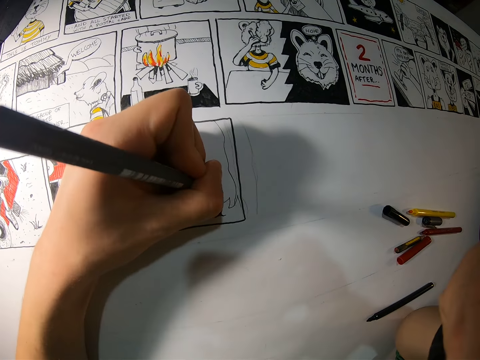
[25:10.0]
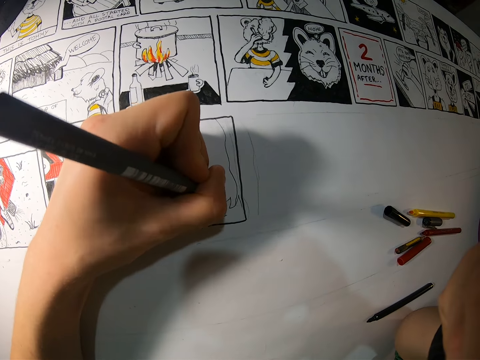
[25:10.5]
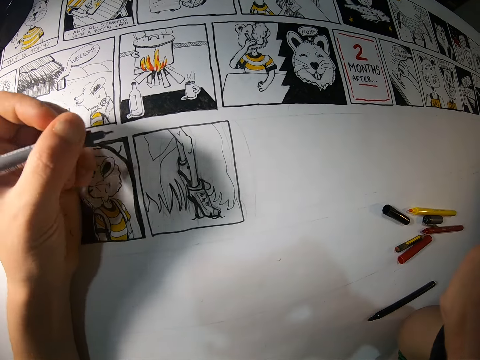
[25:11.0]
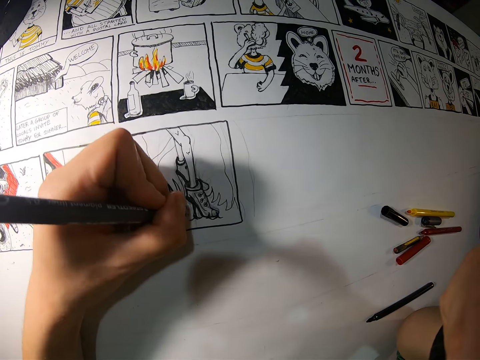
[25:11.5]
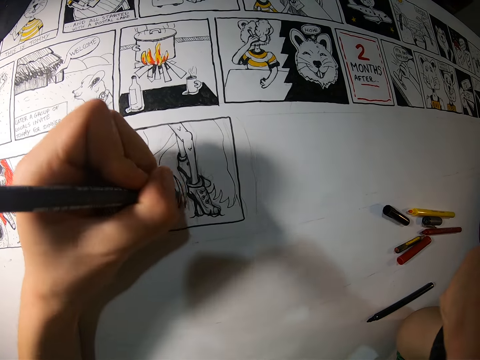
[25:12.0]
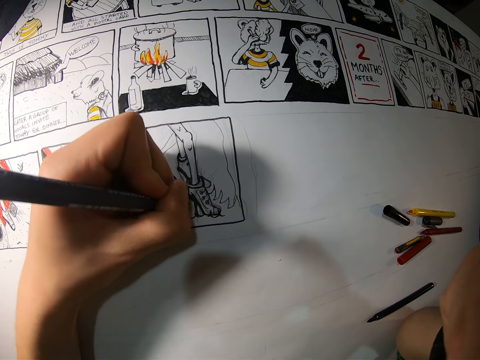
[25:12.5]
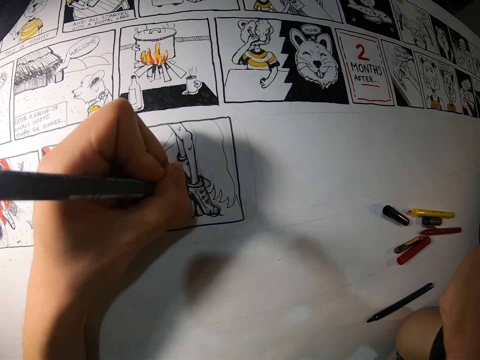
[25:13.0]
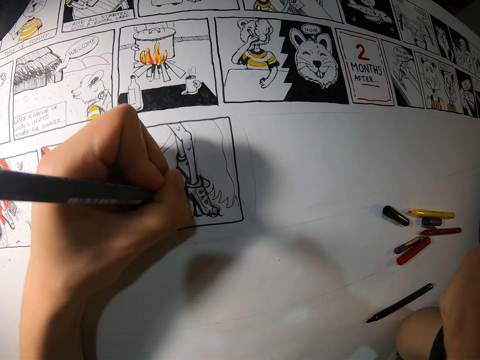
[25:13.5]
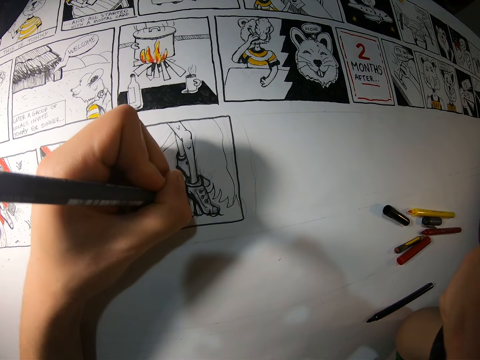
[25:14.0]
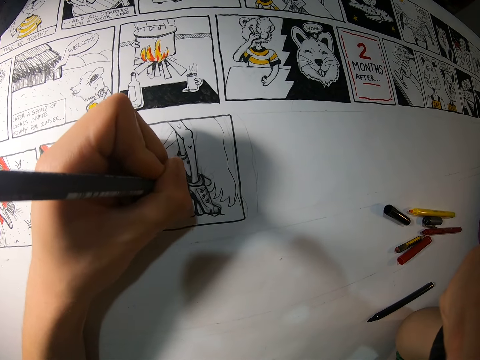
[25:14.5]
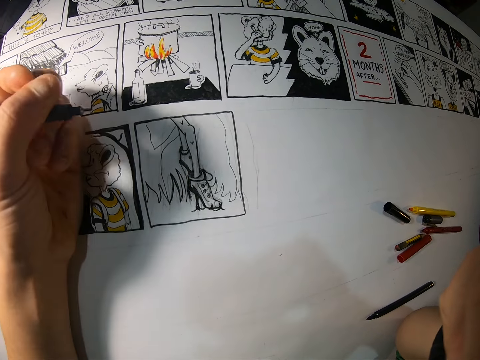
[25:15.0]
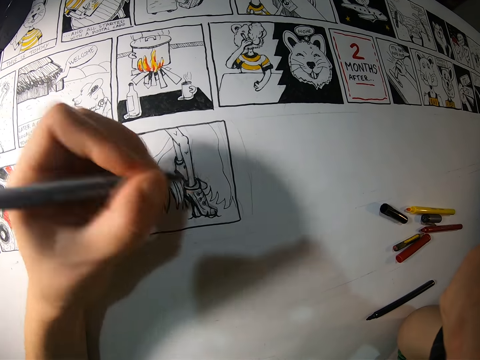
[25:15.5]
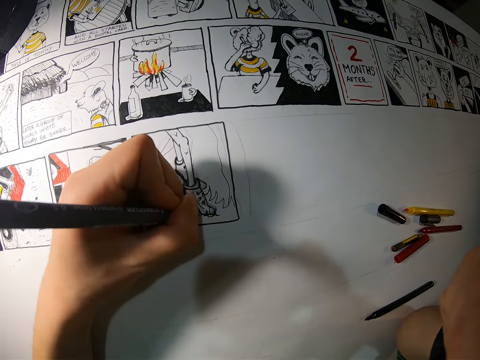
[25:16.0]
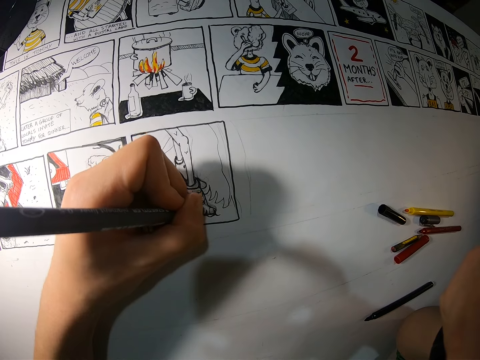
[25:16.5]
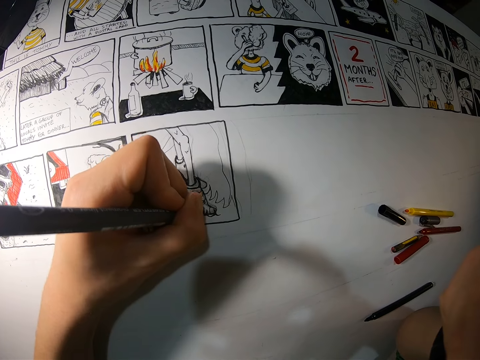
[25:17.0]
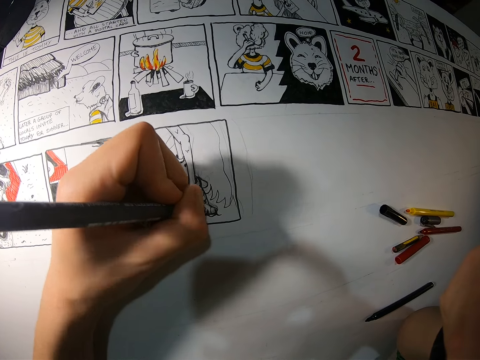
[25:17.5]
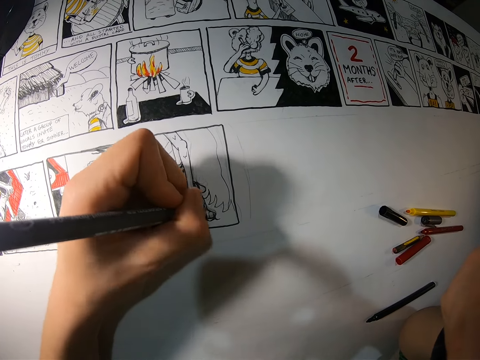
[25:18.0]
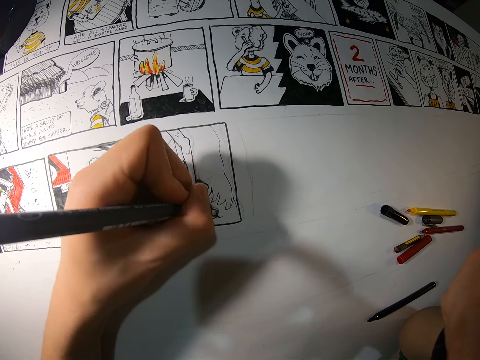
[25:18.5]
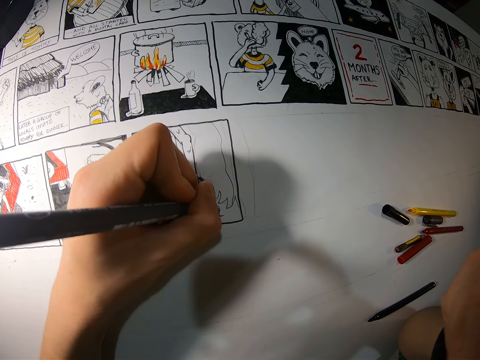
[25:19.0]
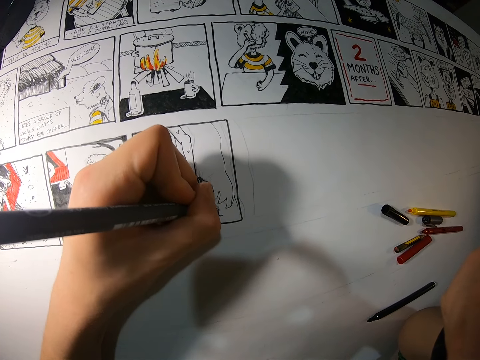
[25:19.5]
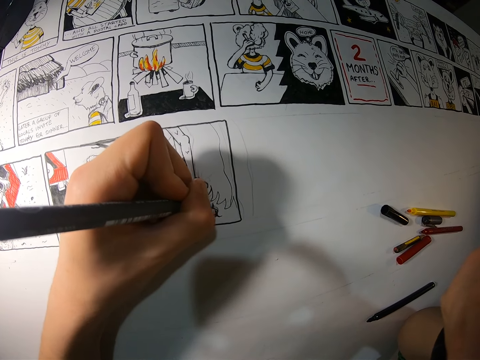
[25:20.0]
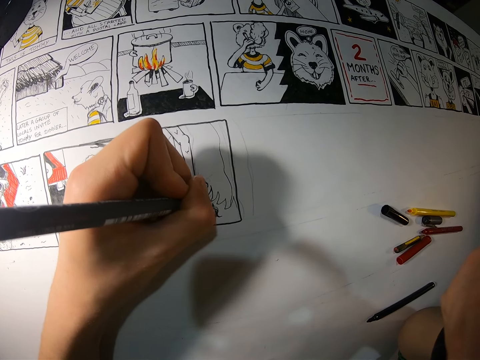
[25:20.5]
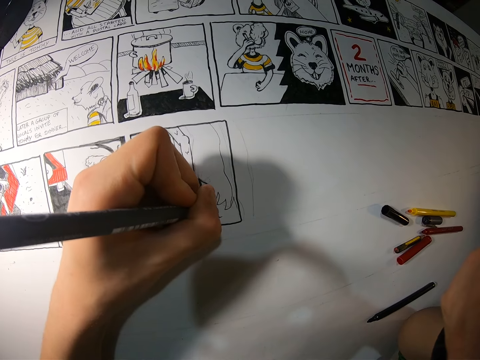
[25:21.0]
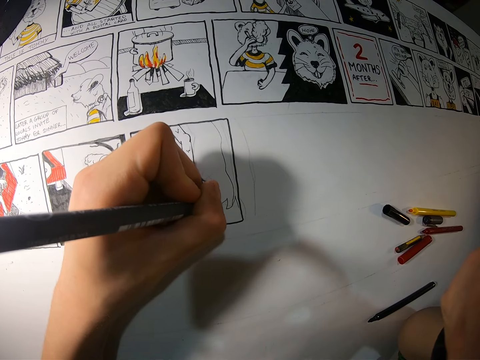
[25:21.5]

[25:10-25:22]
The camera wearer adjusts a pencil on her hand. She draws on a piece of craft paper with the pencil. She adjusts the pencil on her hand. She draws on the piece of craft paper with the pencil.

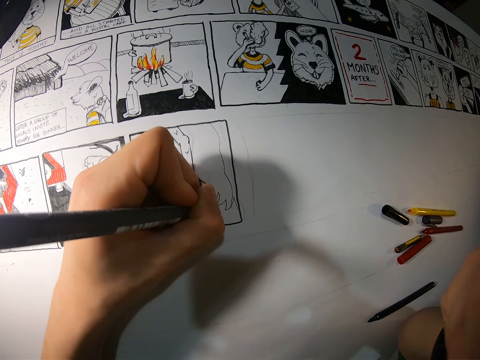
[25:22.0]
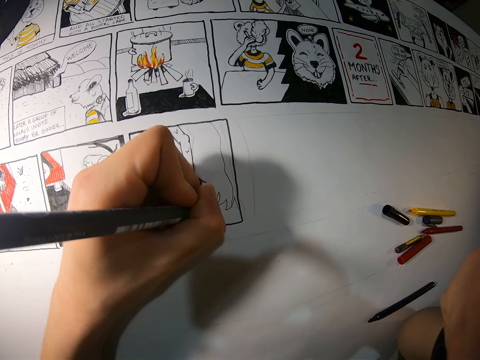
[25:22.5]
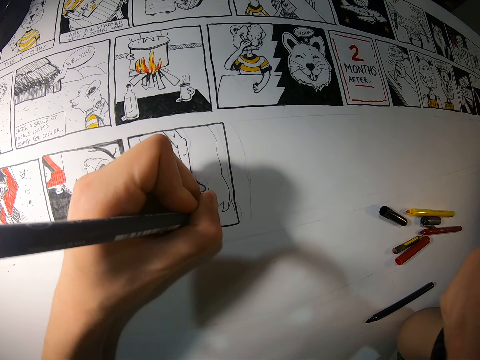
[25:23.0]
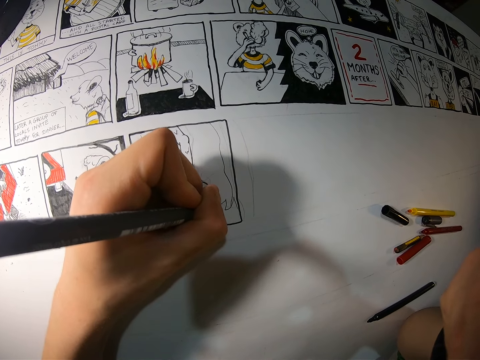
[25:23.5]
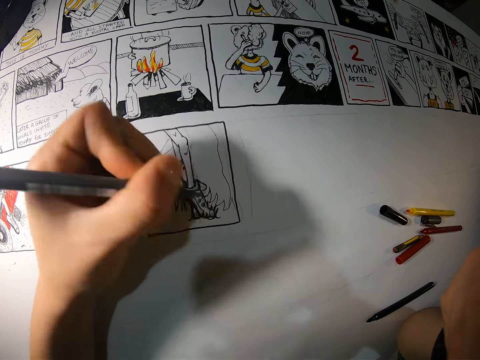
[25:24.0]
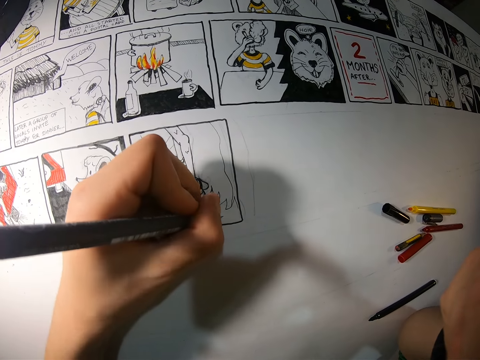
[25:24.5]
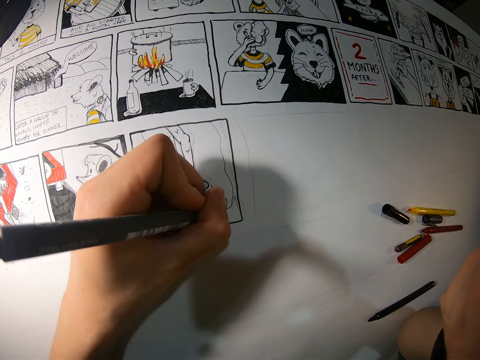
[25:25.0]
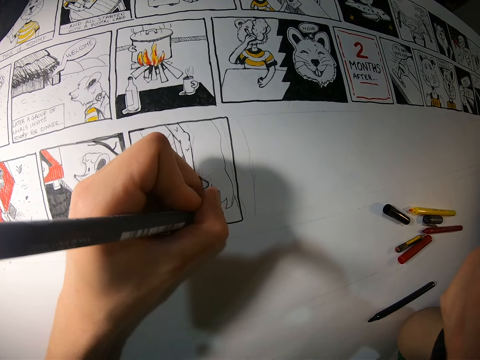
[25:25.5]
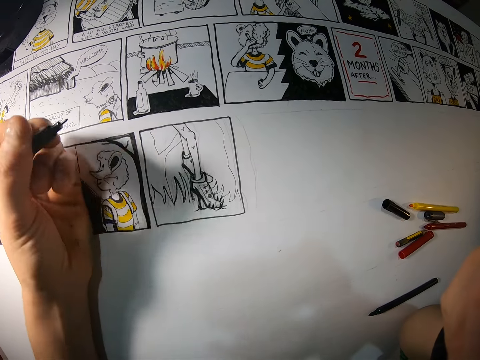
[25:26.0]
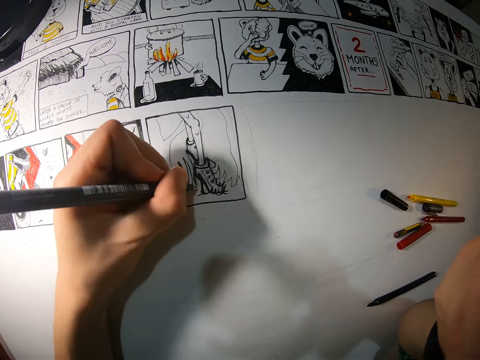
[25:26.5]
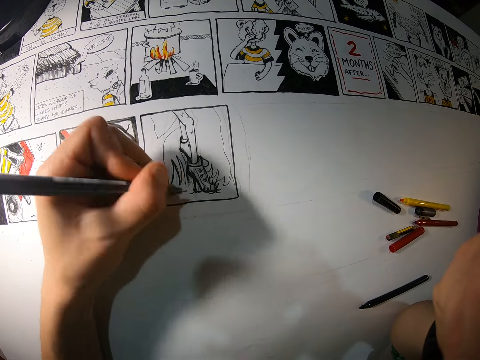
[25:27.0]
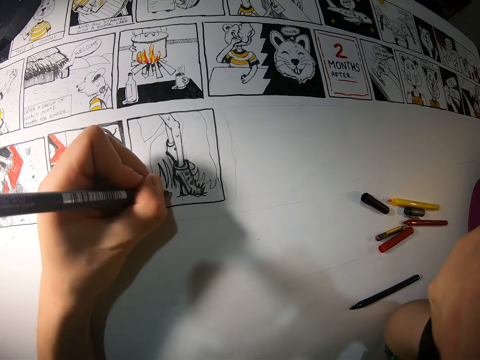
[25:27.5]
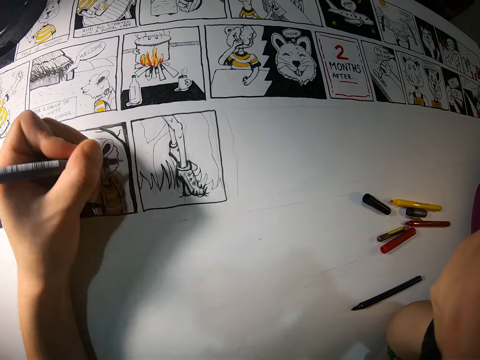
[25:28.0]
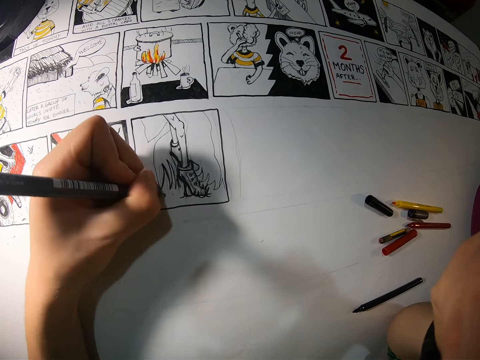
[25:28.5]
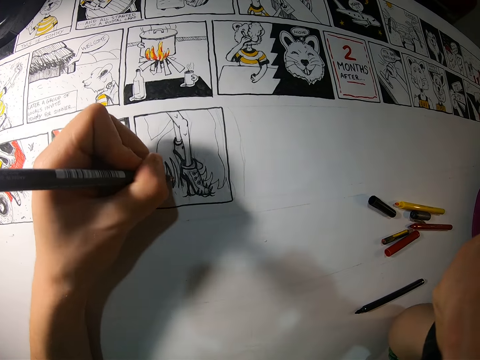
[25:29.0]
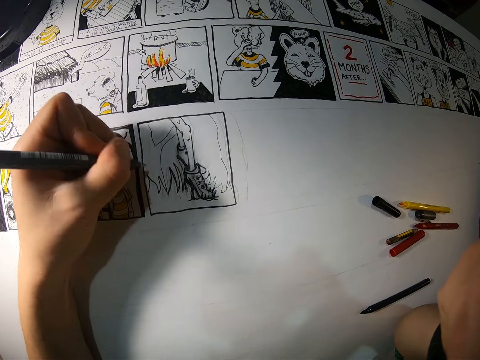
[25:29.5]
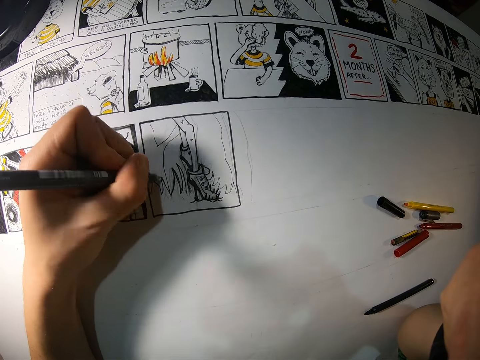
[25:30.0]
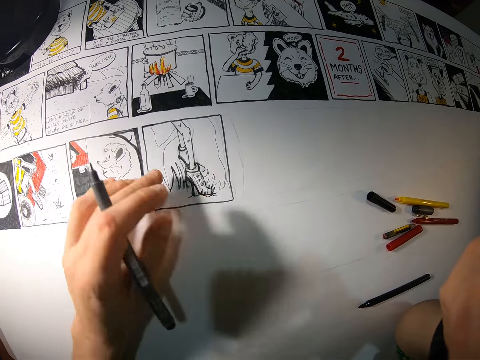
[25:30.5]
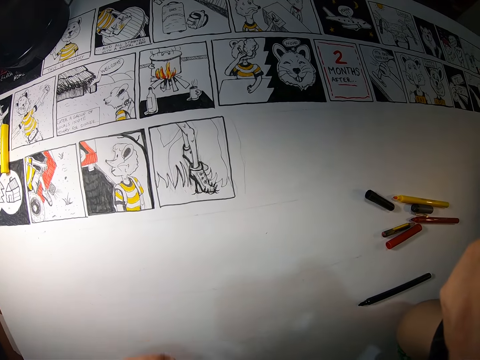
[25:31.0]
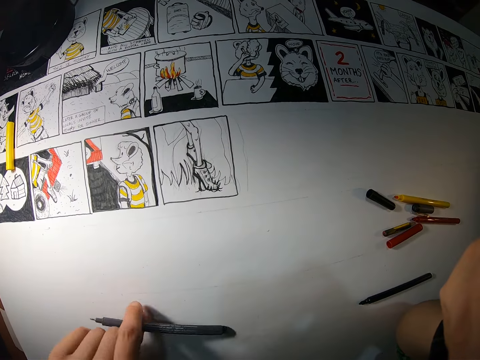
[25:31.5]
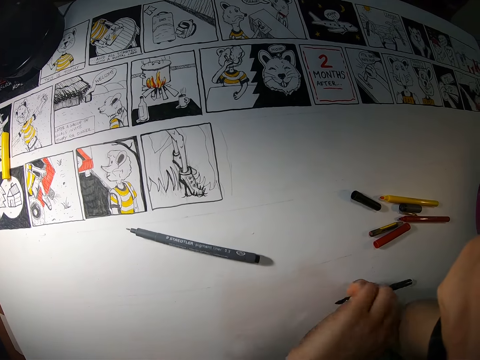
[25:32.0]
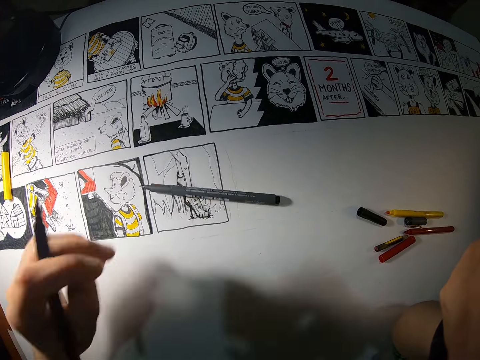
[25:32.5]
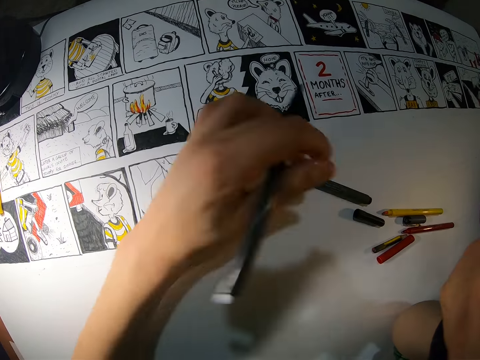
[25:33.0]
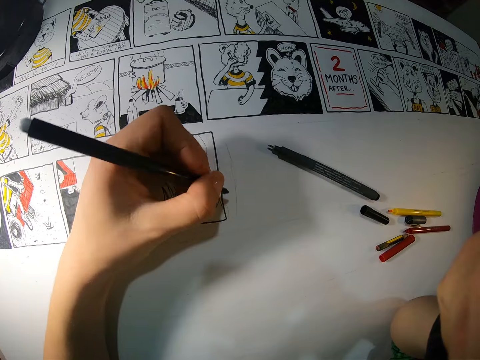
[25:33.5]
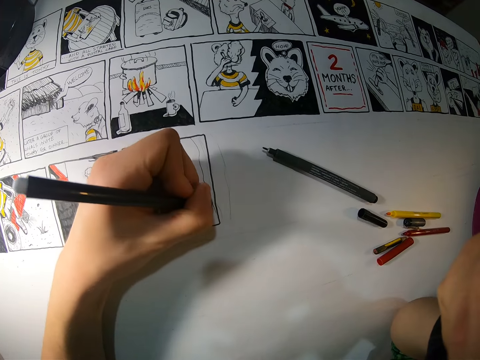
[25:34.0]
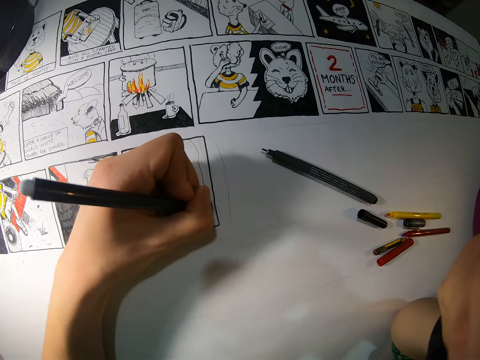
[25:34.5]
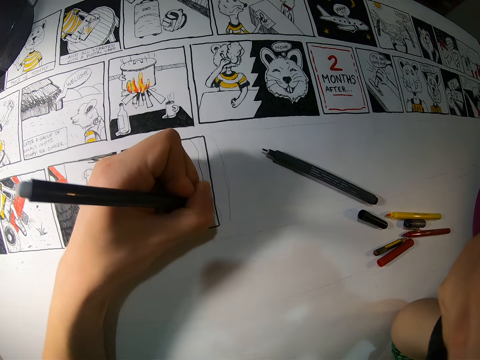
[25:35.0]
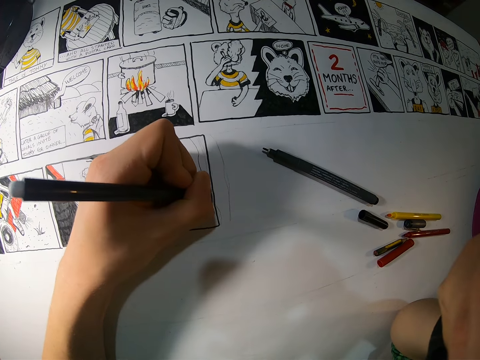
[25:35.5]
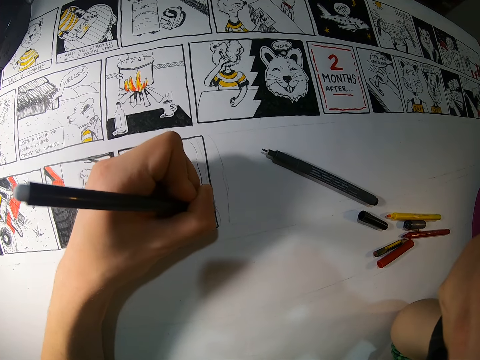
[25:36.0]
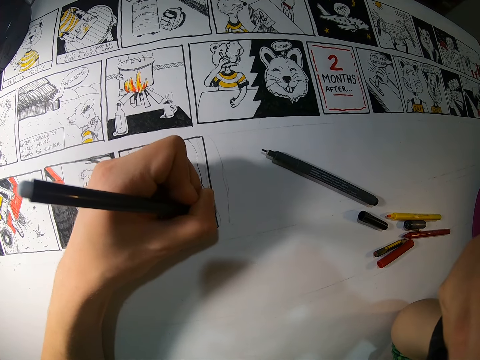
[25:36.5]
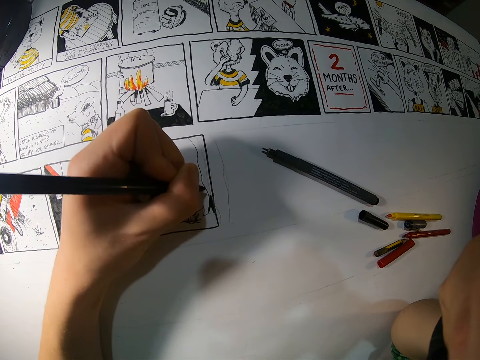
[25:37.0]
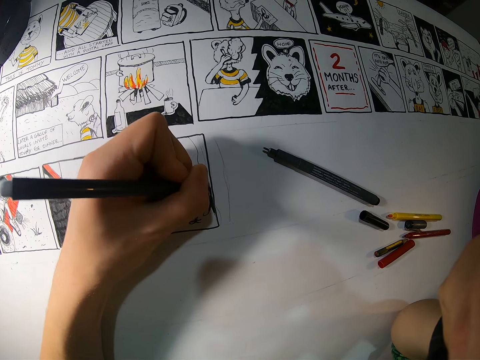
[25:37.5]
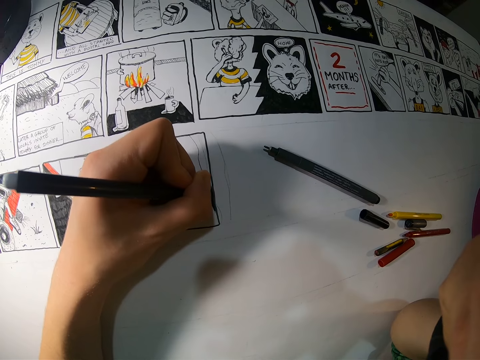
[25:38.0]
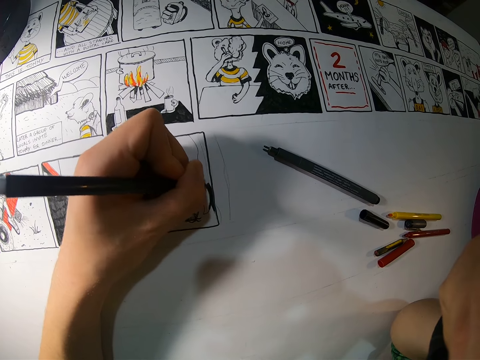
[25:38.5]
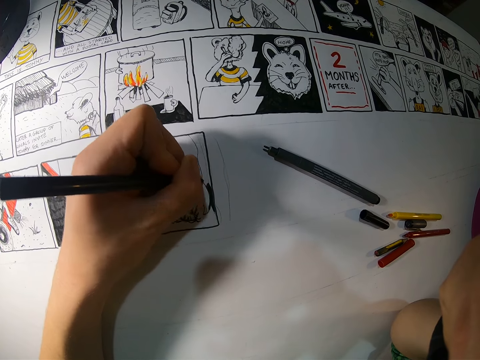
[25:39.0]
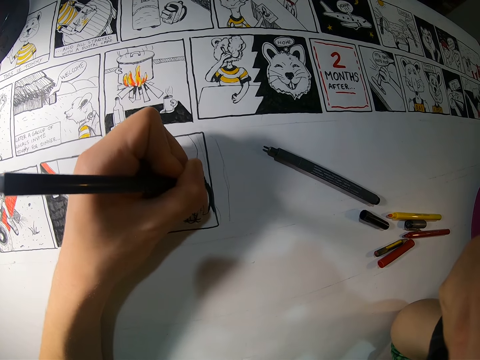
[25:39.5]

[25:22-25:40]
The camera wearer adjusts a pencil on her hand. She draws on a piece of craft paper with the pencil. She adjusts the pencil on her hand. She draws on the piece of craft paper with the pencil. She drops a pen marker on a table with her left hand. She picks up a pencil crayon or mark pen from the table with her left hand. She adjusts the pen marker on the table with her left hand. She paints the image on the paper with the pencil crayon in her left hand.
